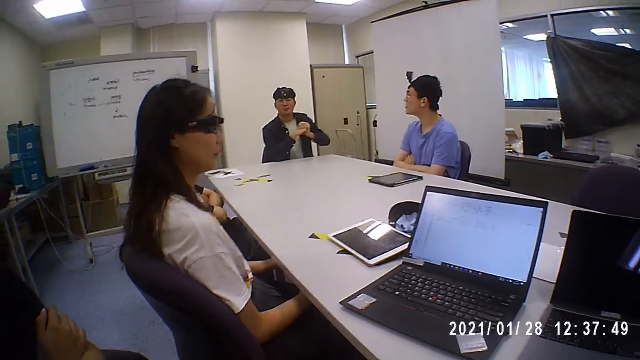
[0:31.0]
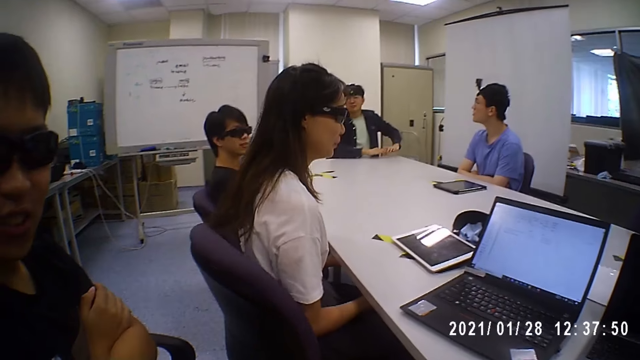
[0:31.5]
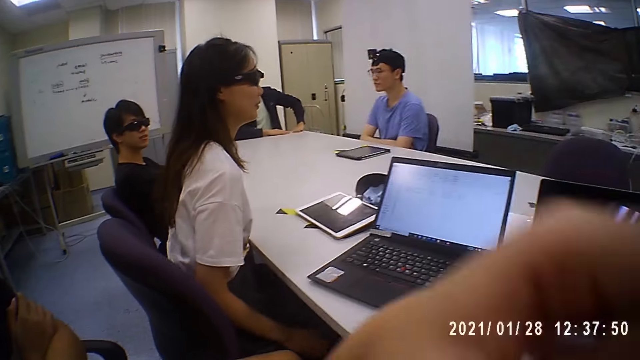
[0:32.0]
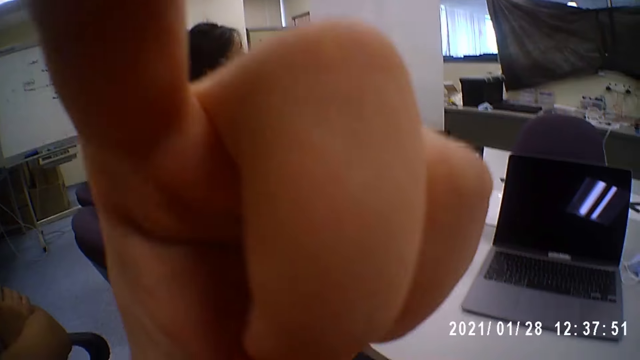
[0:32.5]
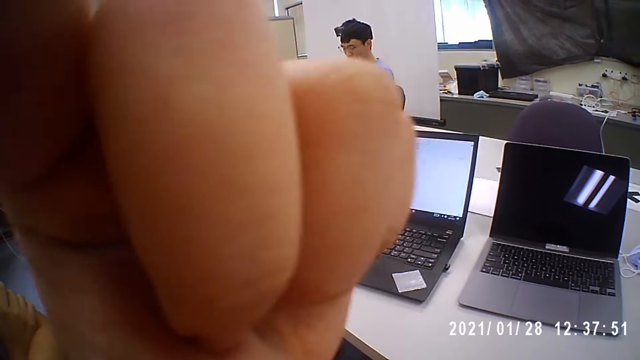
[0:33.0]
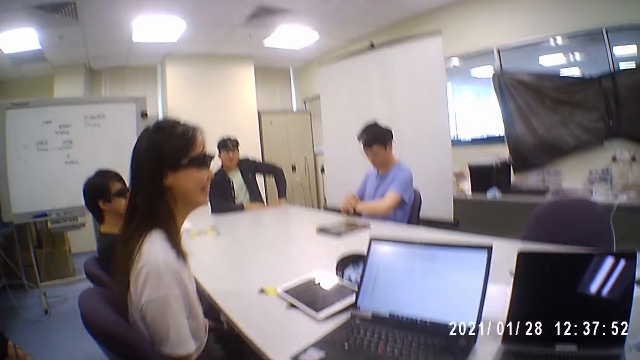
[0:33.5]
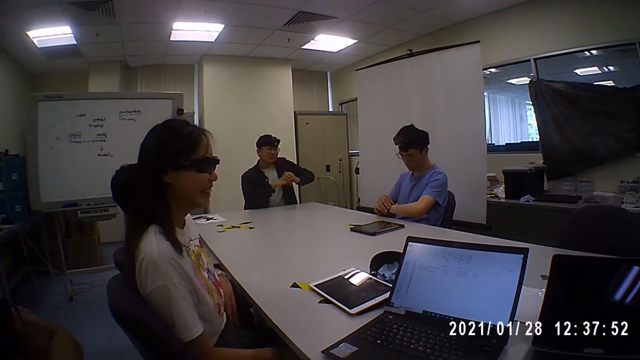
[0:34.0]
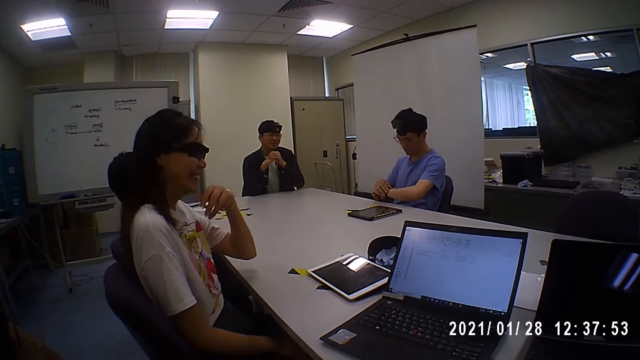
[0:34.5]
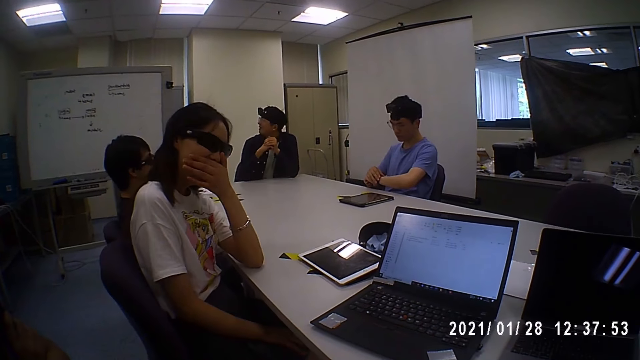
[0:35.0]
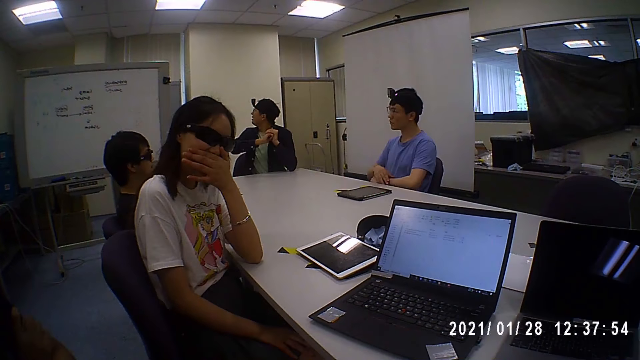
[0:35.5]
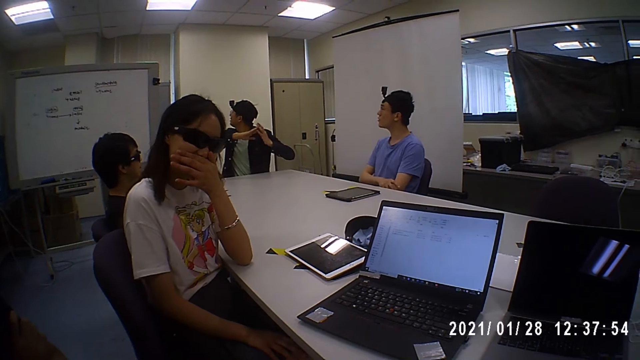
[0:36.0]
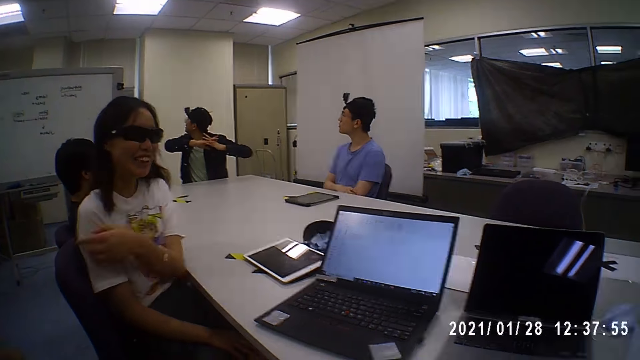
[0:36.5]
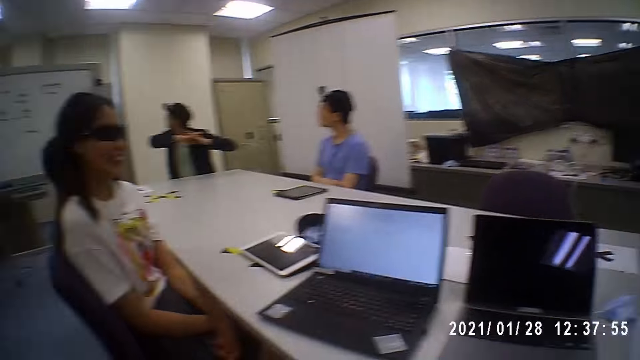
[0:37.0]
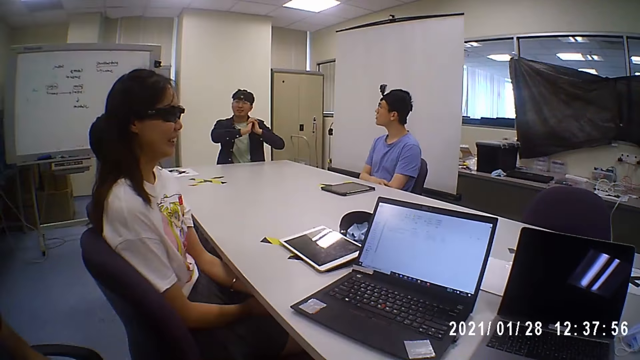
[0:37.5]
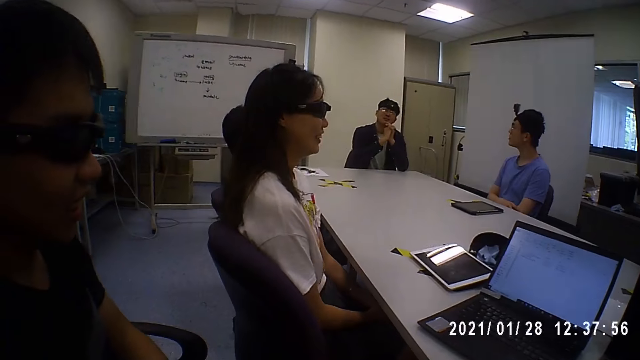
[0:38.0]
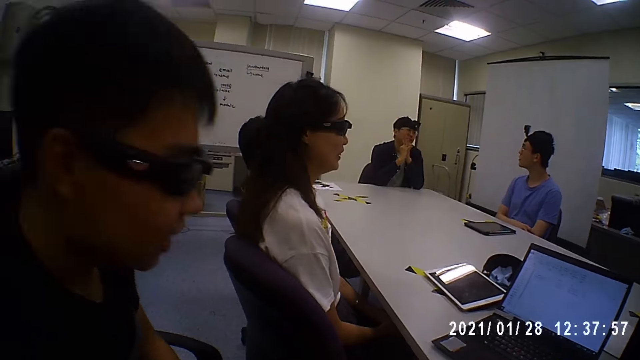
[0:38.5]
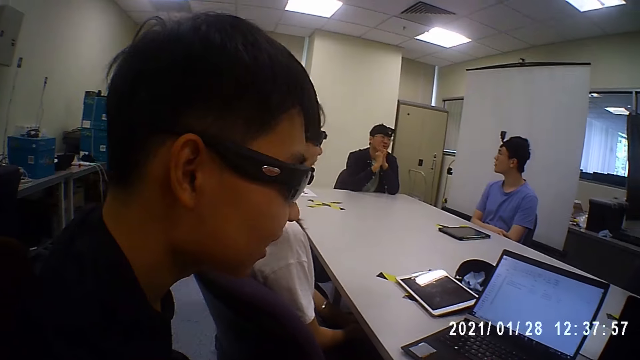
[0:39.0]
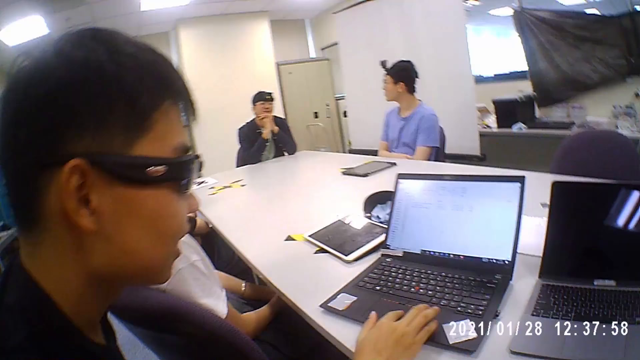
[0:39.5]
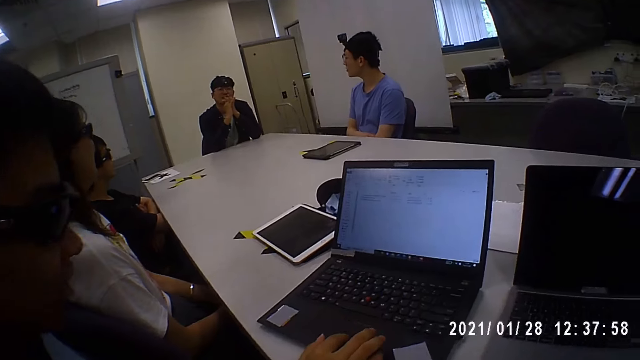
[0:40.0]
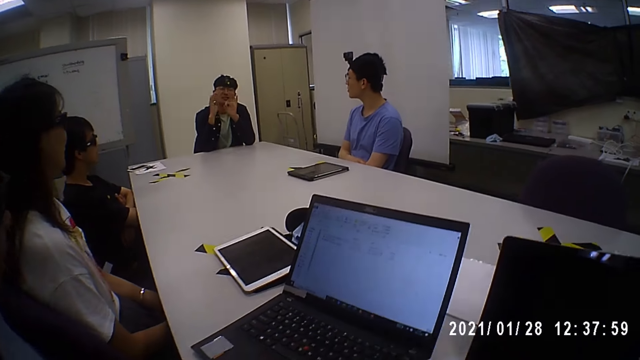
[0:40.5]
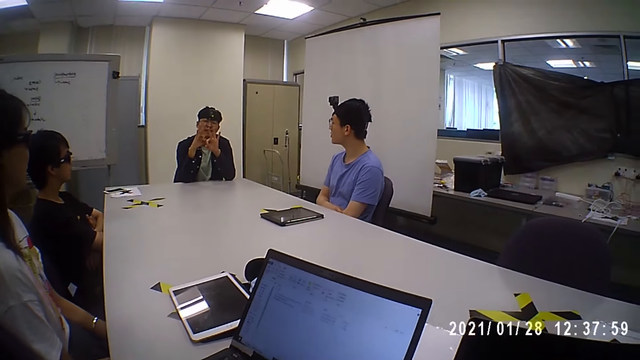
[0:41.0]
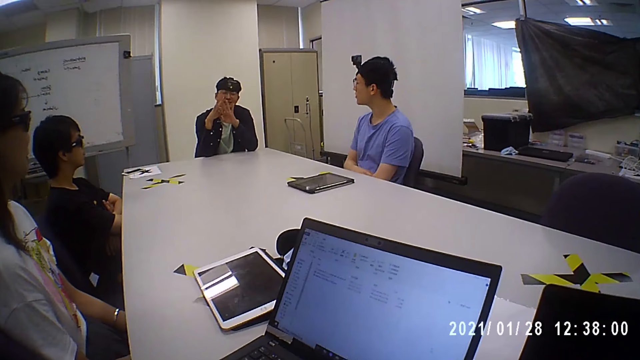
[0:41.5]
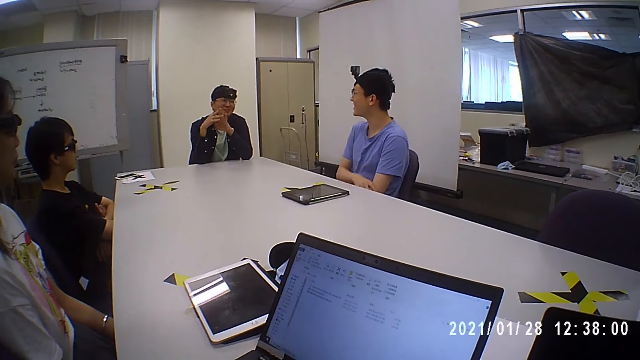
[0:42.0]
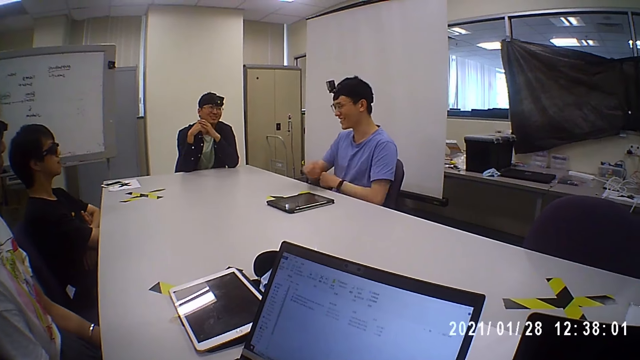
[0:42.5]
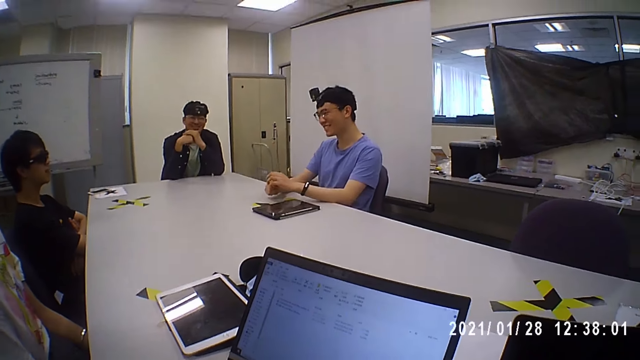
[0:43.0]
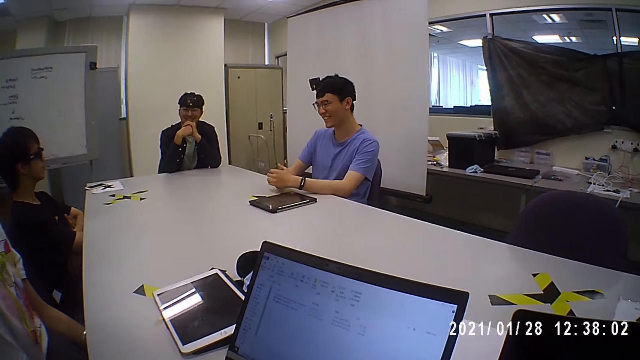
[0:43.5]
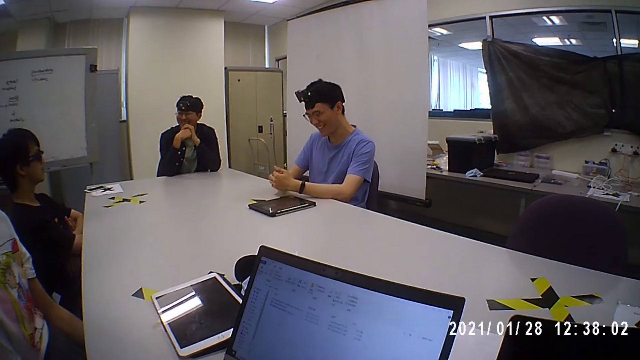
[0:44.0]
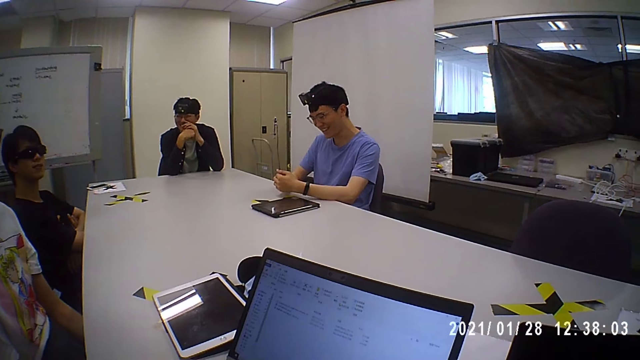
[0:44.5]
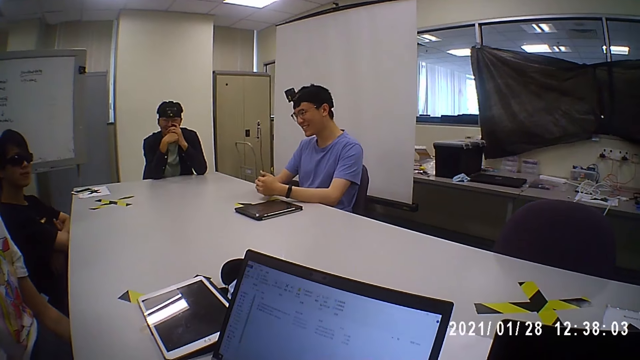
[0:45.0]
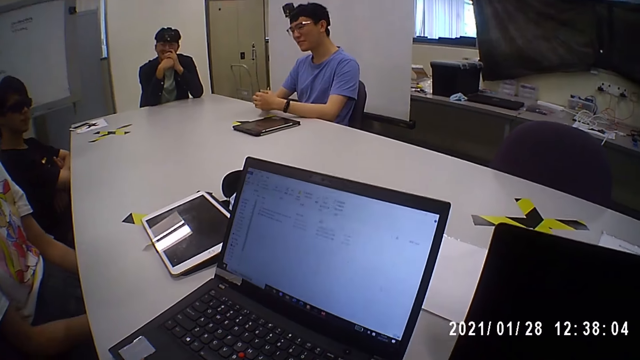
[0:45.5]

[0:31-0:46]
A man talks to the camera wearer. A woman adjusts her skirt with both hands. The camera wearer touches a camera on his head with his left hand. He adjusts the camera with his left finger. Another man touches a wristwatch on his left hand with his right hand. The camera wearer interacts with the group of people. He talks to the first man. Another man operates a laptop on the table with his right hand. Another man interacts with the group of people. The first man talks to the camera wearer. The camera wearer talks to the first man. He laughs.

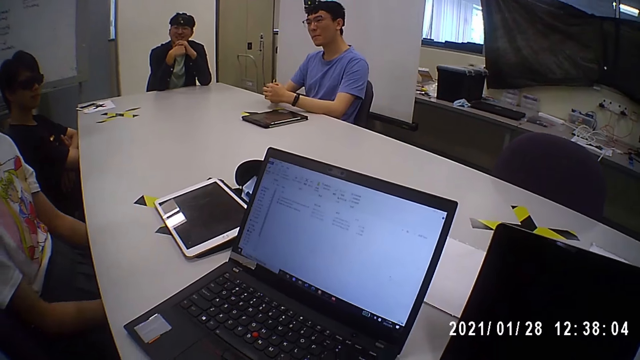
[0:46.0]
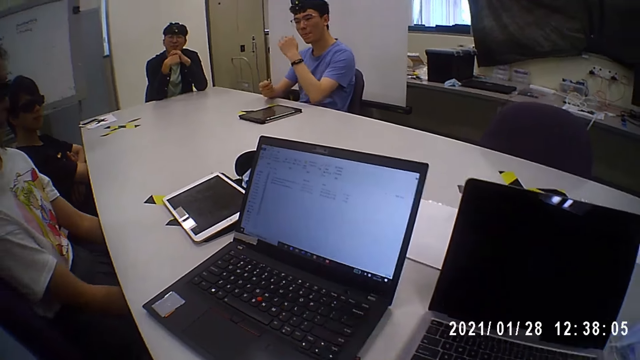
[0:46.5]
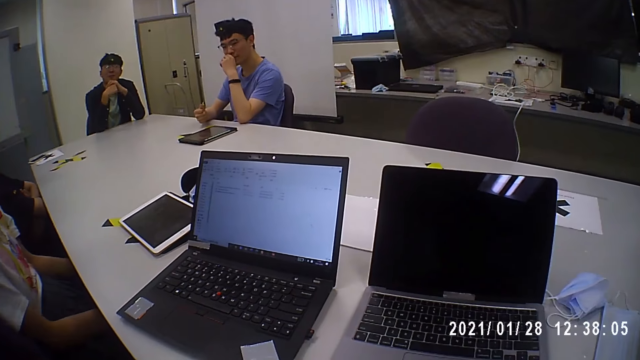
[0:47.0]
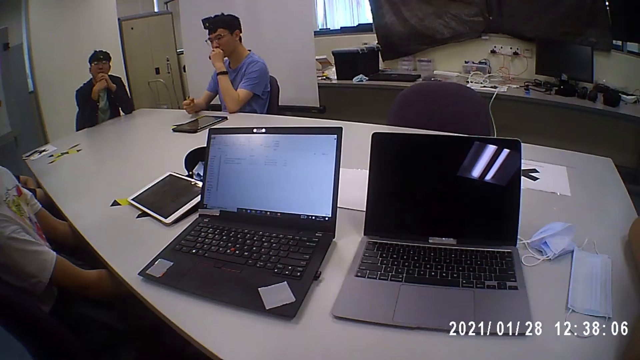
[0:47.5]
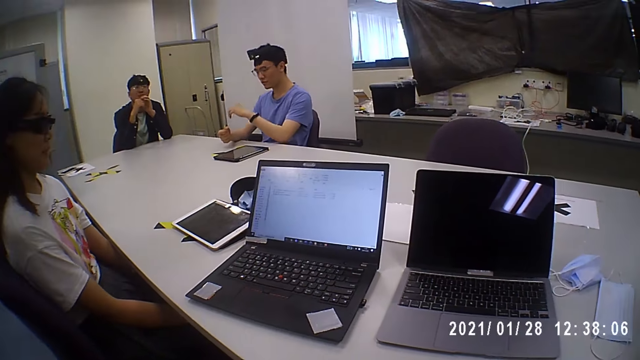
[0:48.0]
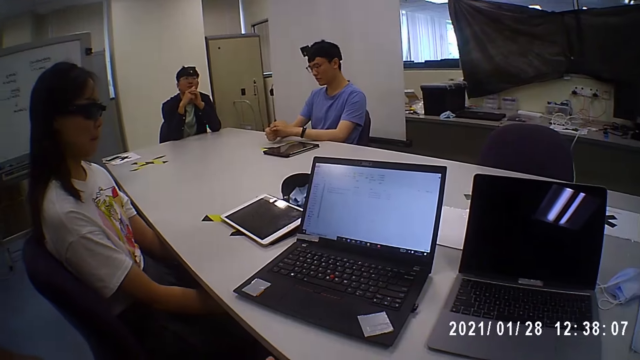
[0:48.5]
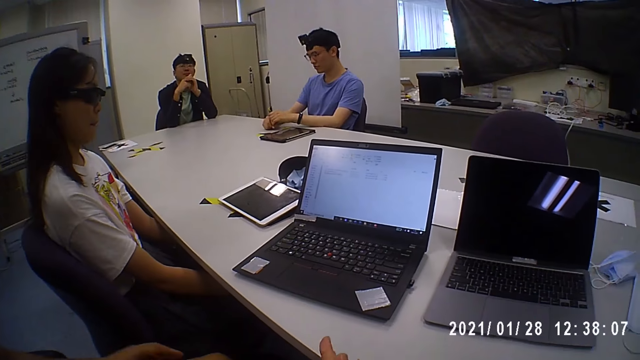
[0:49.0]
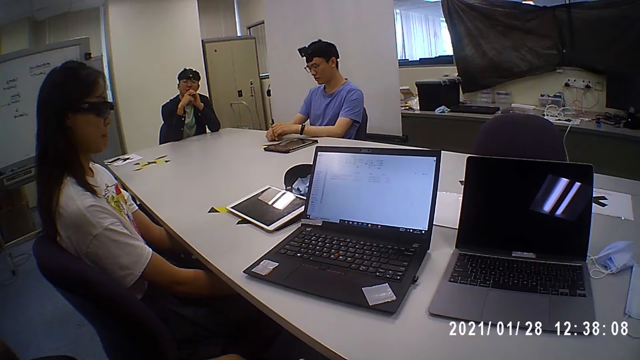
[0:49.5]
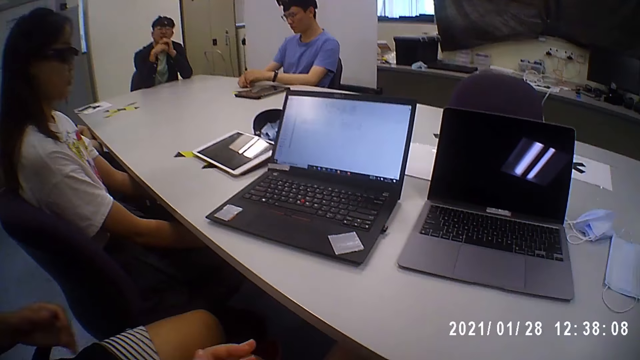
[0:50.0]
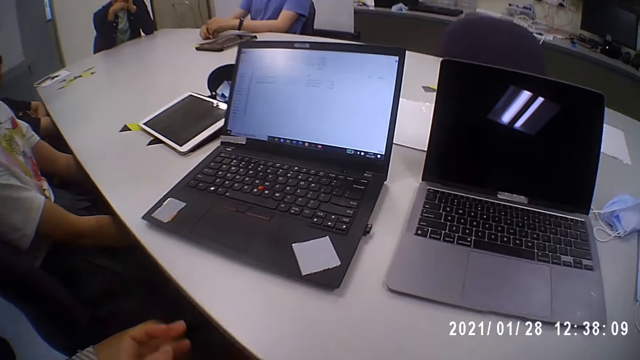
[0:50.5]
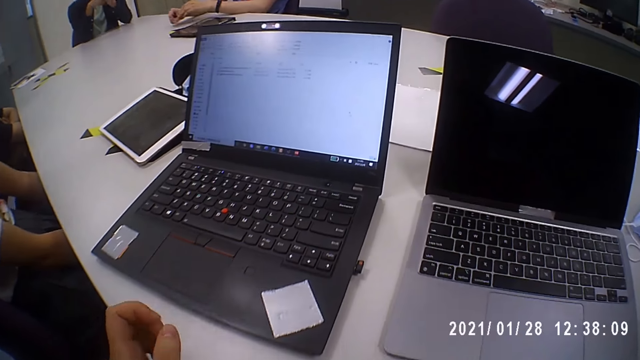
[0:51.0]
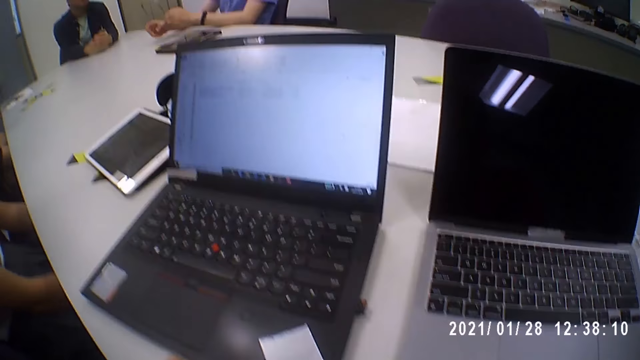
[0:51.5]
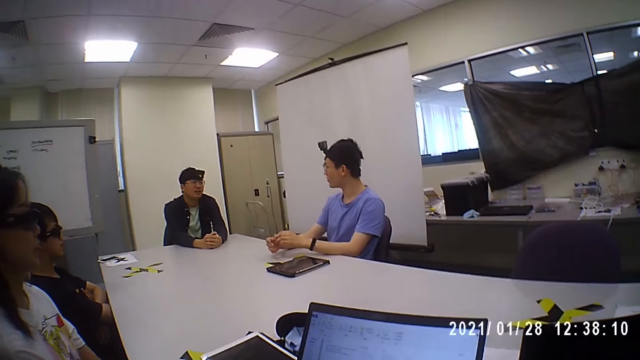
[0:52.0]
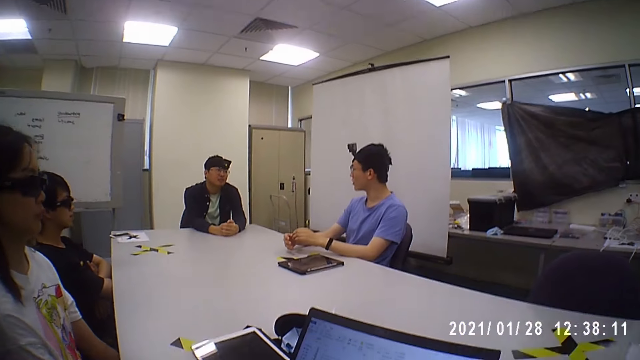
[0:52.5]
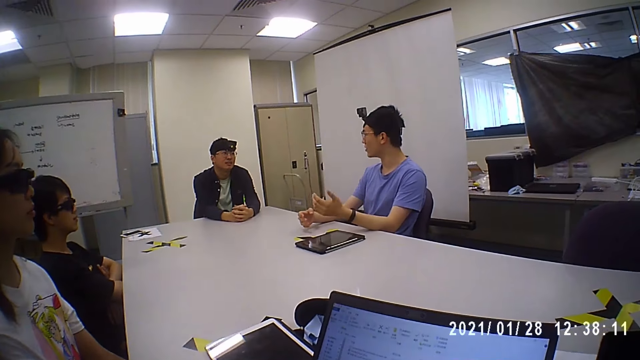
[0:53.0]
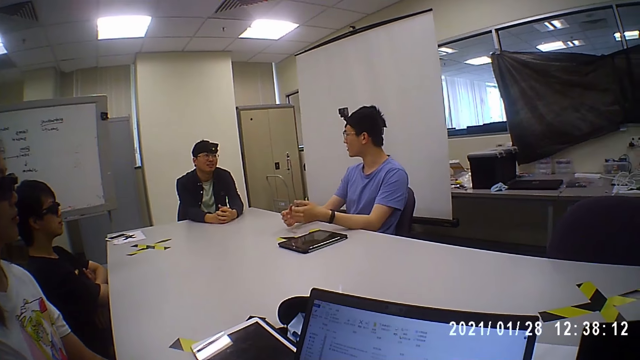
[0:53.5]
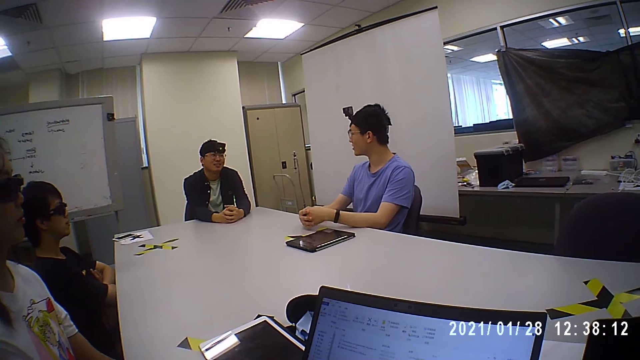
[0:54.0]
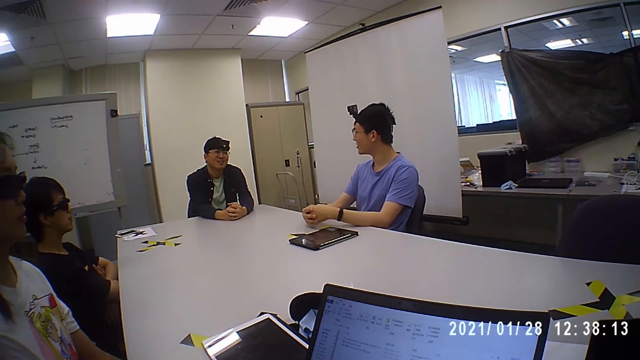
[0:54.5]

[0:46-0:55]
The camera wearer adjusts his body posture. He talks. A man talks to another man.
